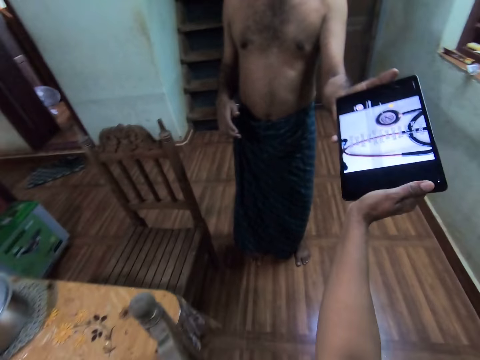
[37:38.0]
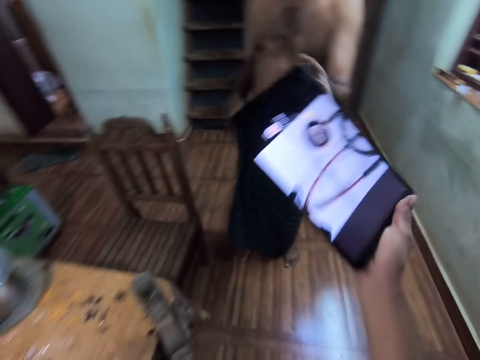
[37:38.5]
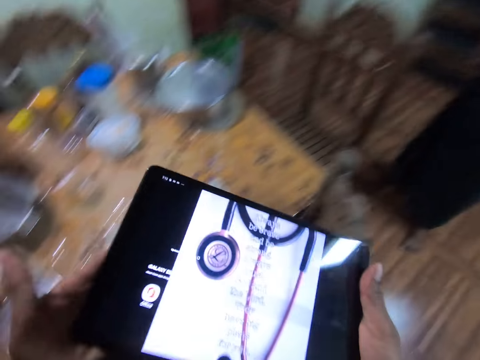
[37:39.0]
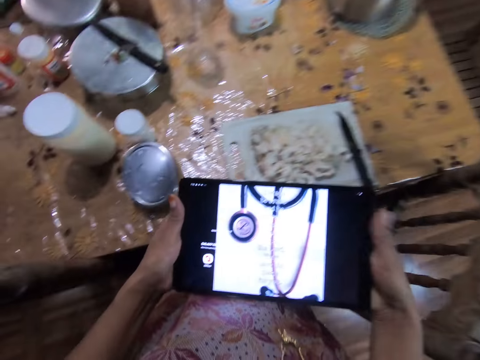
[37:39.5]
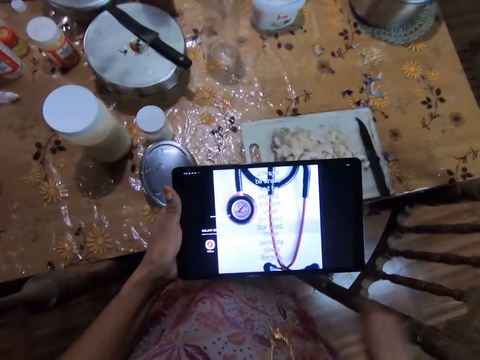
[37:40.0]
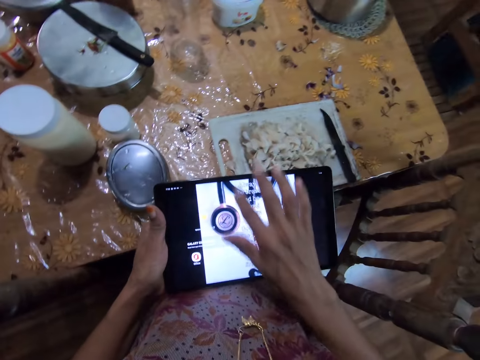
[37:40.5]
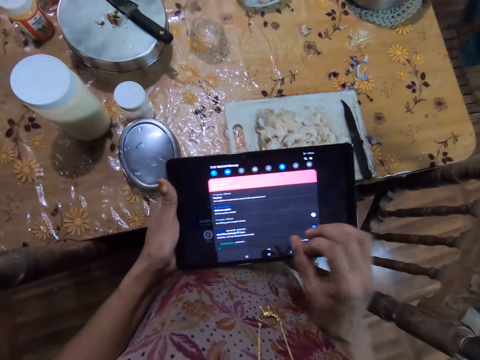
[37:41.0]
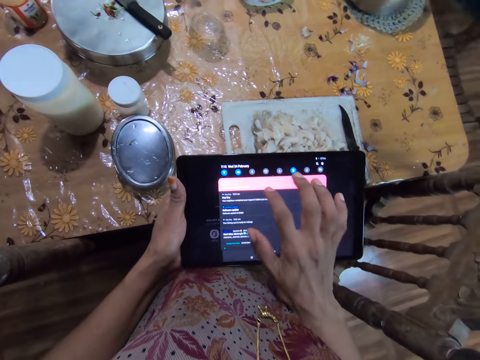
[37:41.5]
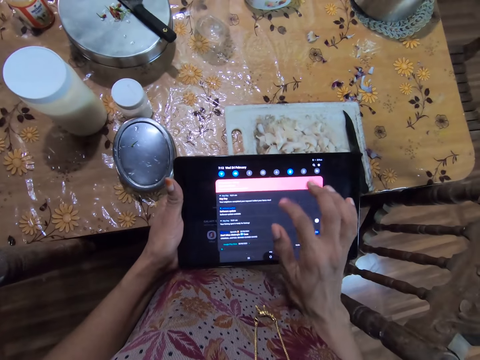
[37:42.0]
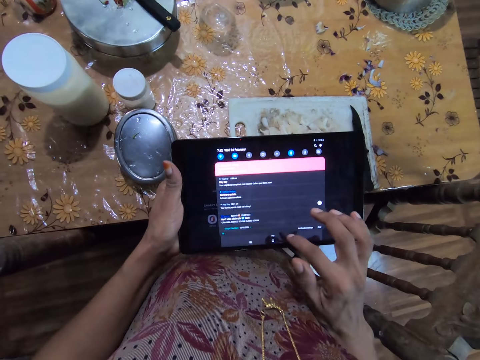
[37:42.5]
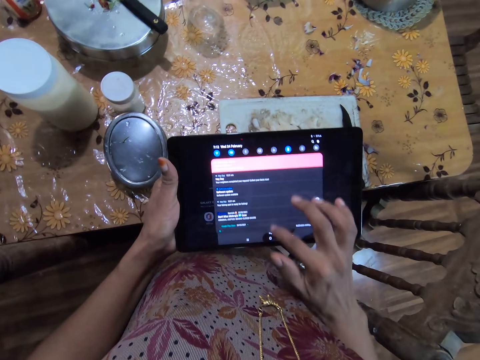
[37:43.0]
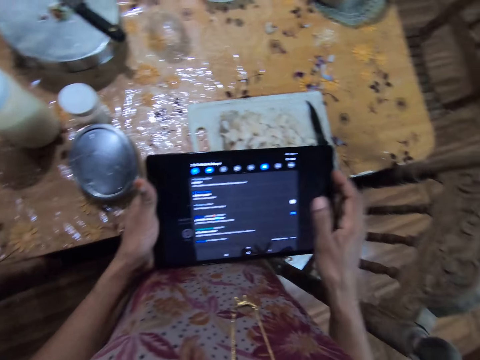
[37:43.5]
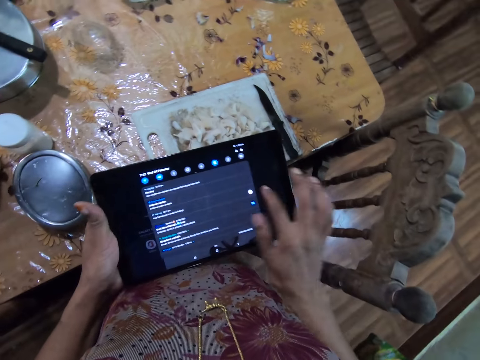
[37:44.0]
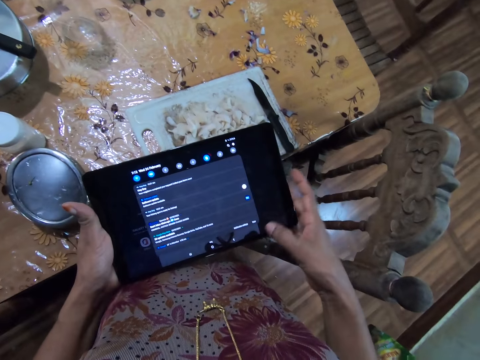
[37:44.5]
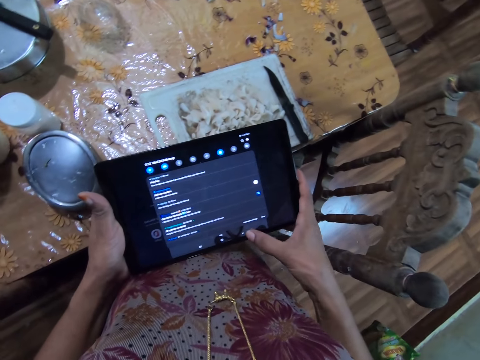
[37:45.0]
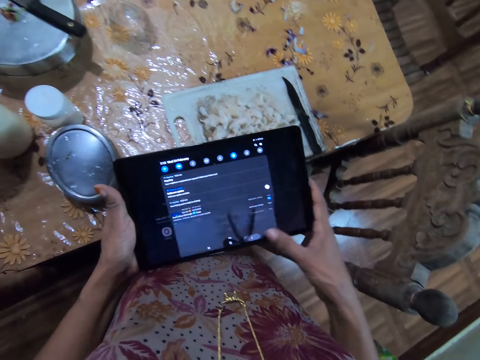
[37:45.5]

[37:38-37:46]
The camera wearer collects a tablet from the man with her right hand. She passes the tablet from her right hand to her left hand. She operates the tablet in her left hand with her right hand.

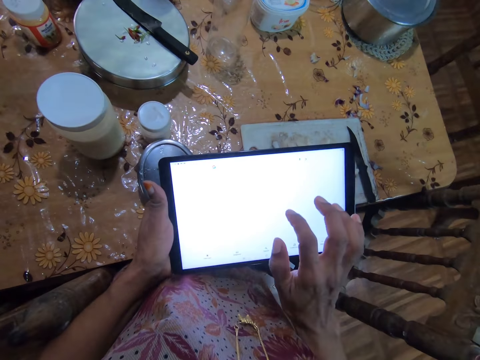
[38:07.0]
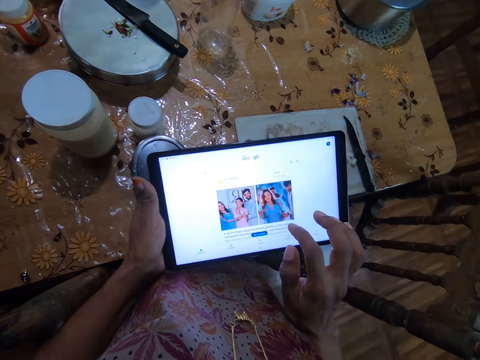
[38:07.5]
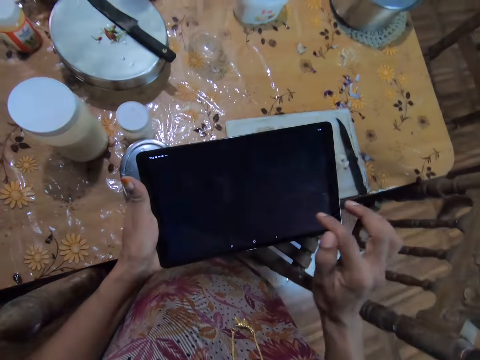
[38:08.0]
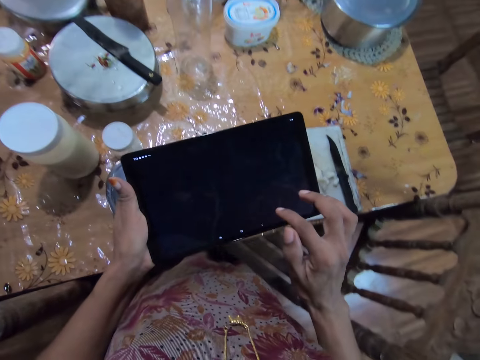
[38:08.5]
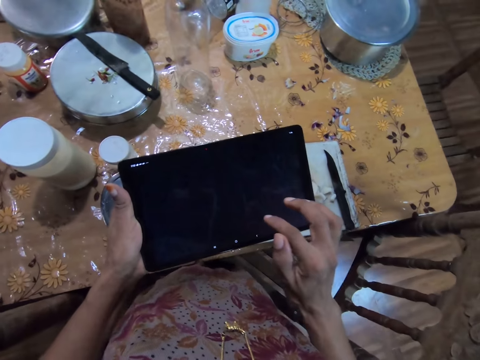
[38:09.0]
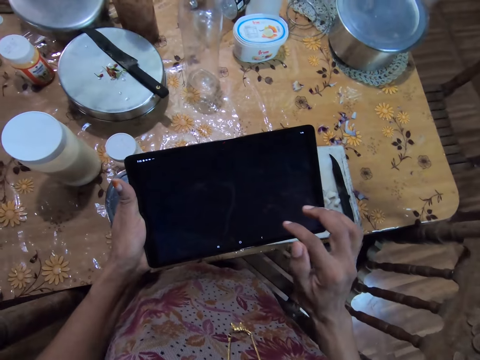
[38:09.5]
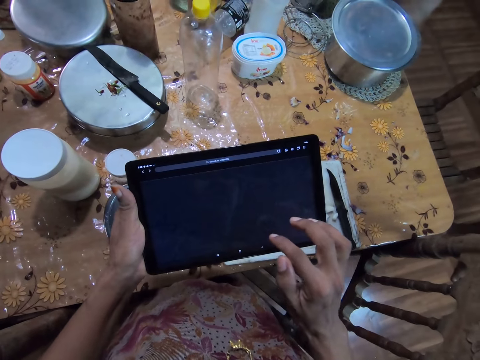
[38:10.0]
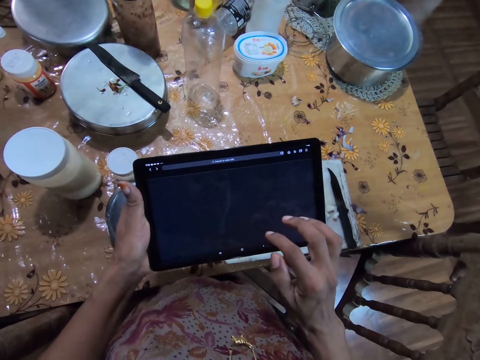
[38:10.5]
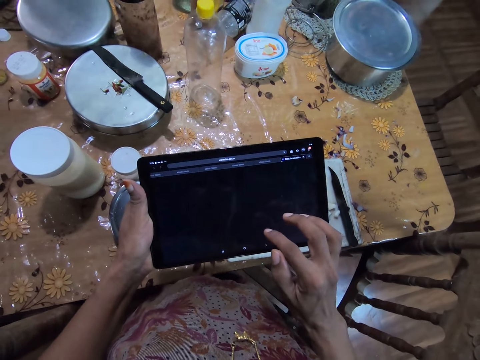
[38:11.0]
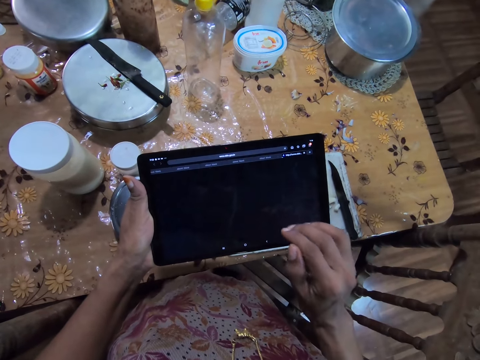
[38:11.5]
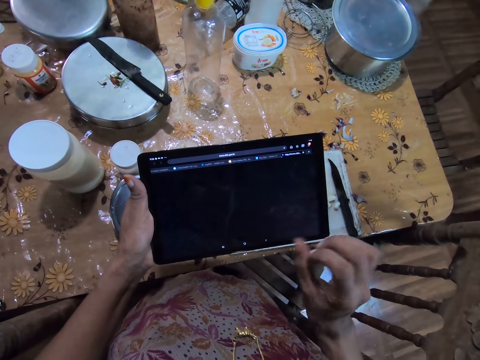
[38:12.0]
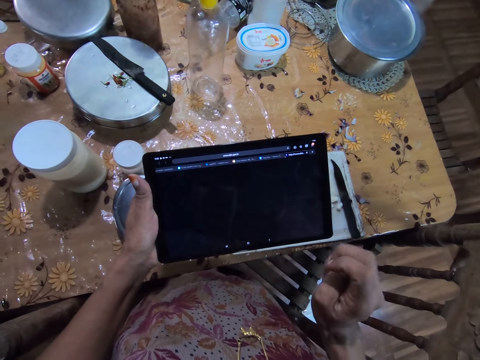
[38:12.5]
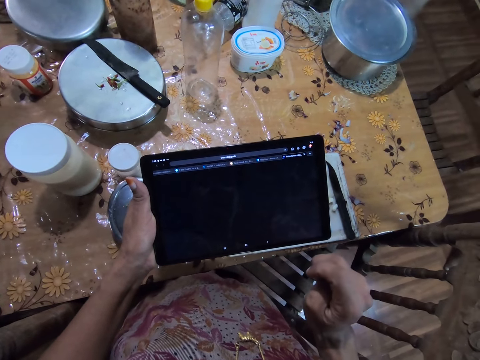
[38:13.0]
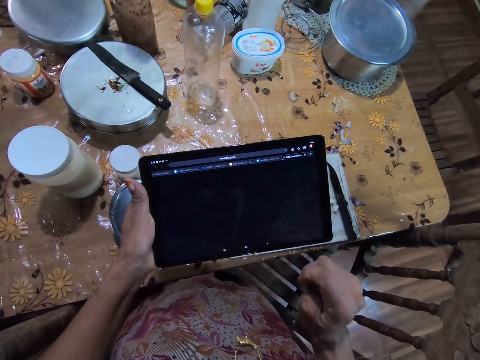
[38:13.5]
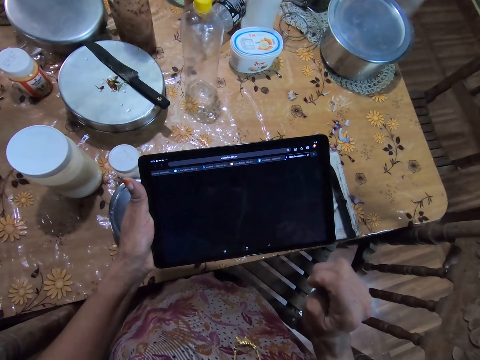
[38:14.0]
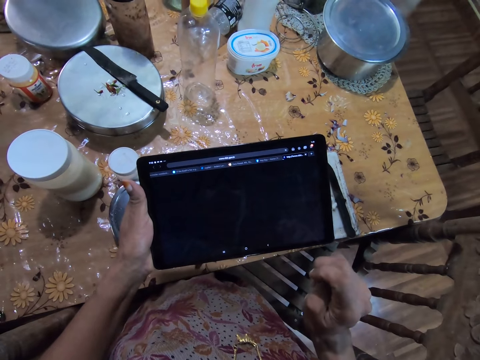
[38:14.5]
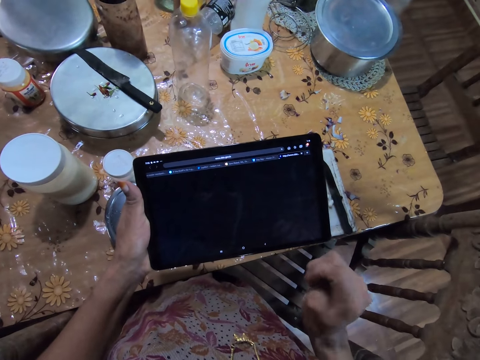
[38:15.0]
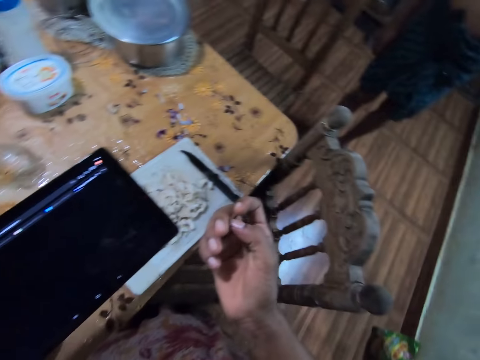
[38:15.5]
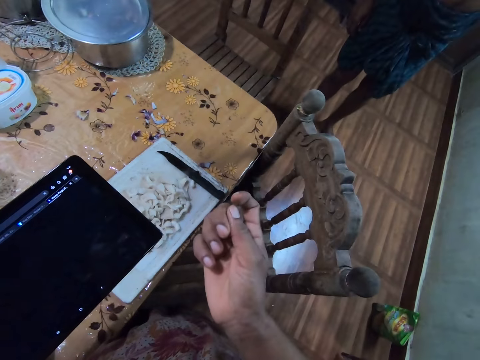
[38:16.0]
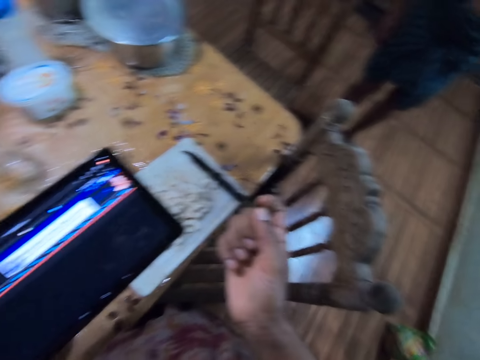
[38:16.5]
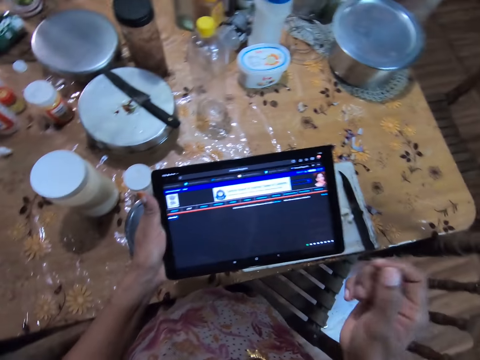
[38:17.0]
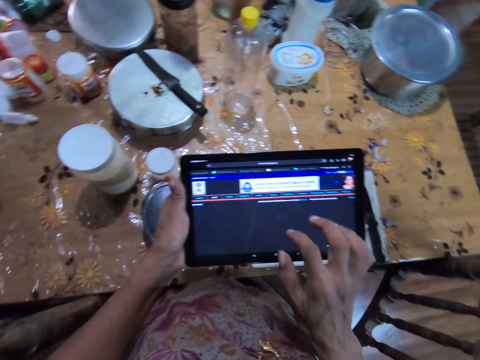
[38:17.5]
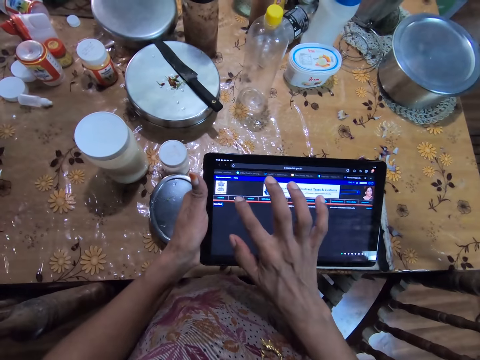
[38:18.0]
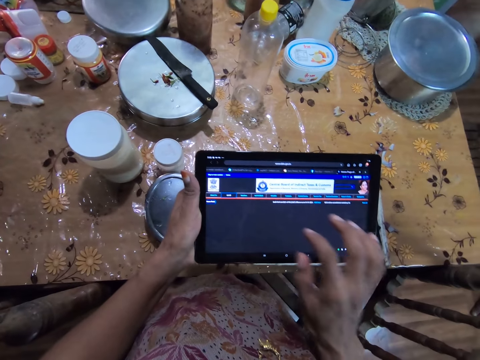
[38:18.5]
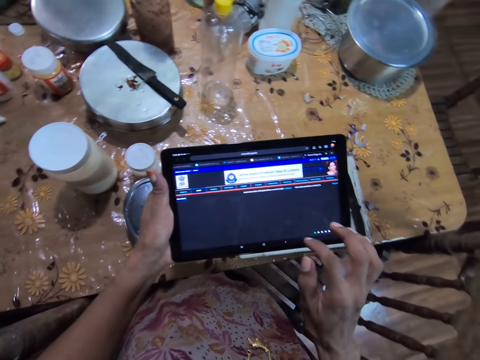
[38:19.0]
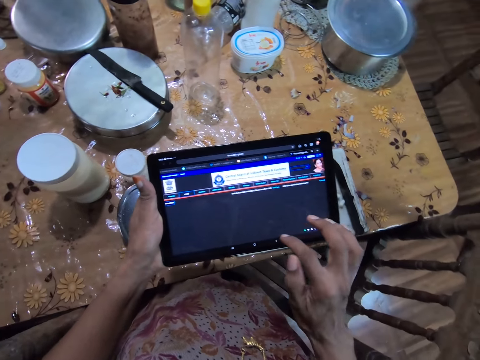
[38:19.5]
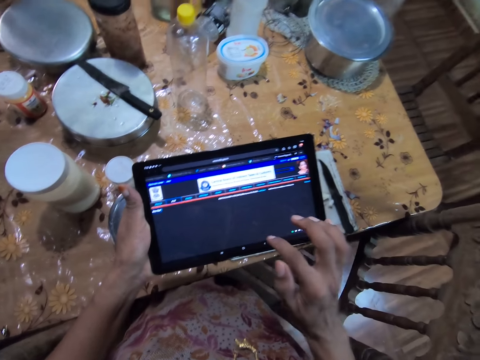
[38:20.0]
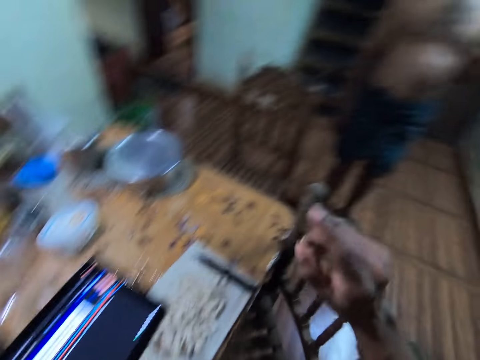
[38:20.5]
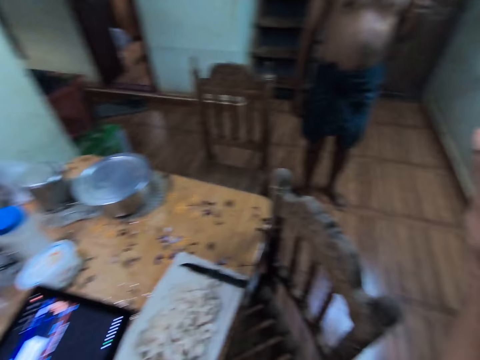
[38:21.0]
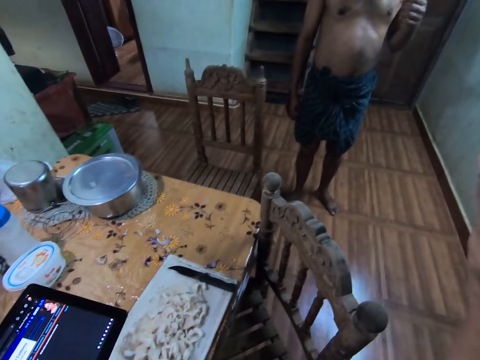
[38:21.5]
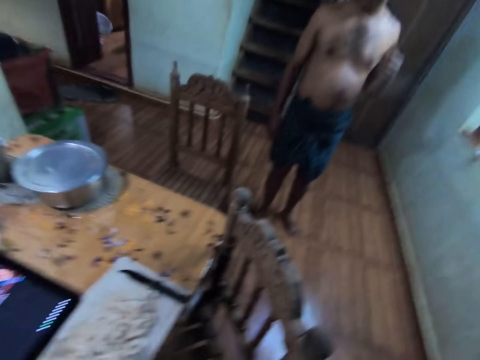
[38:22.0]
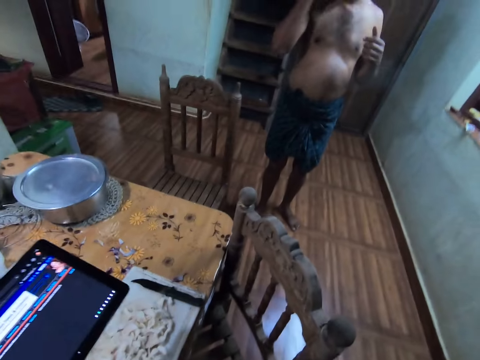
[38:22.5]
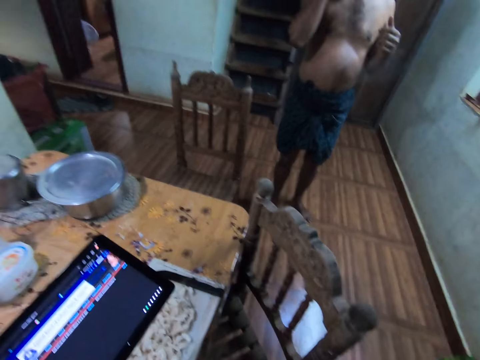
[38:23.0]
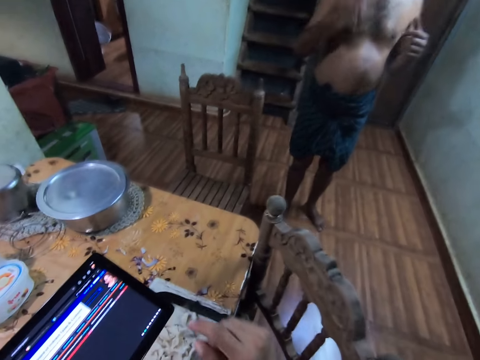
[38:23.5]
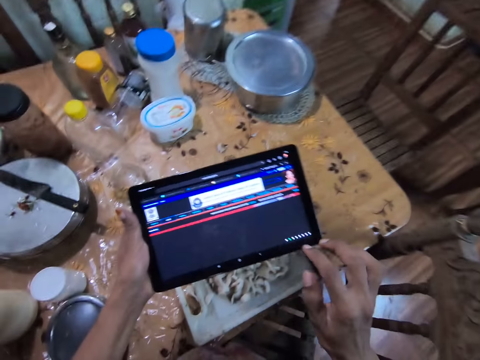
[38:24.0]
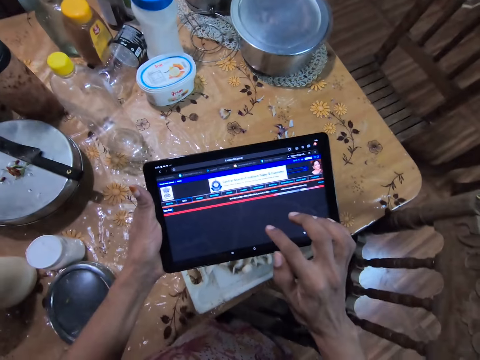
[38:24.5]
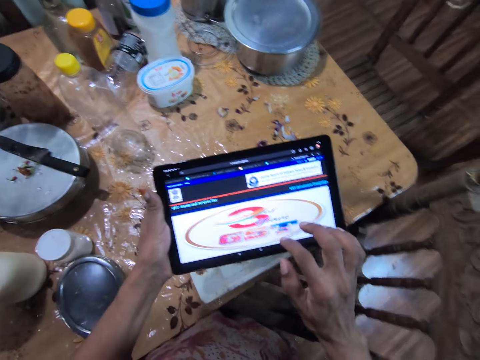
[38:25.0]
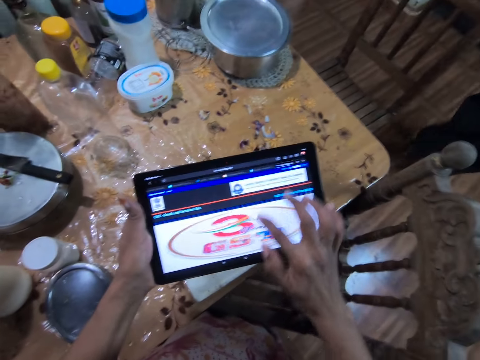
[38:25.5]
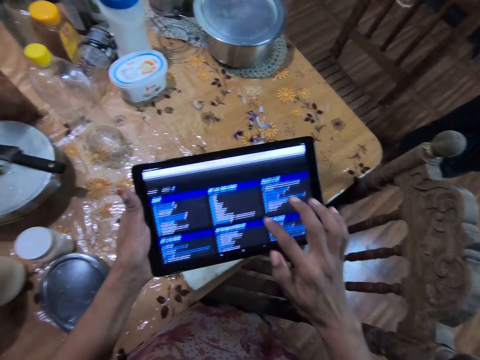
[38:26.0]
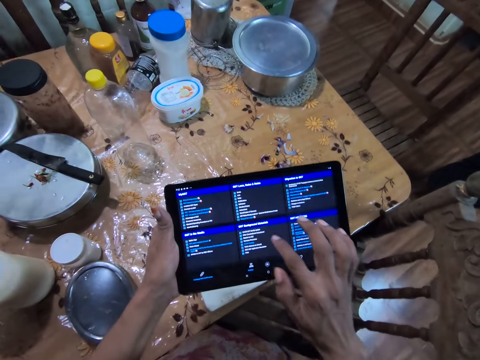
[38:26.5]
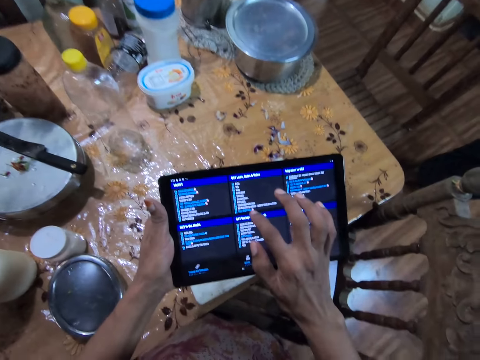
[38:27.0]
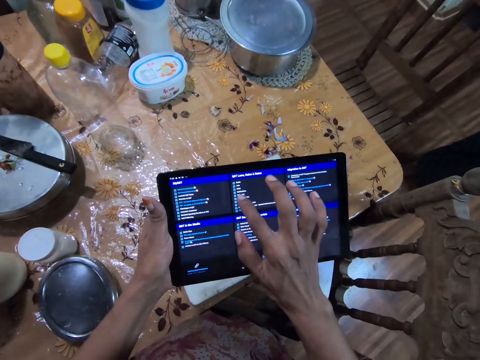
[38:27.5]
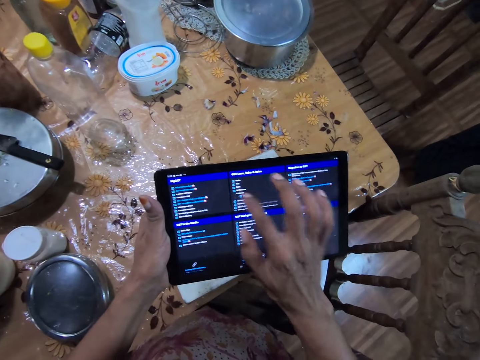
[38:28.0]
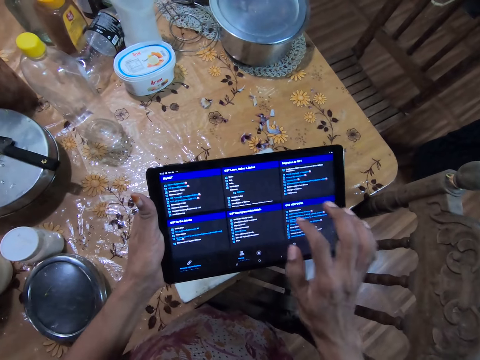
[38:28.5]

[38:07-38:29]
The camera wearer stares at a phone. They look around. They scroll the phone. They dialogue with a man. They scroll the phone.
